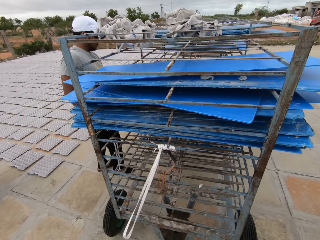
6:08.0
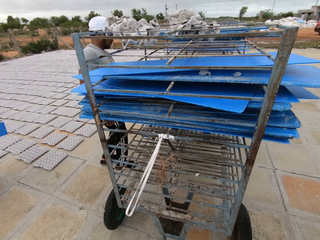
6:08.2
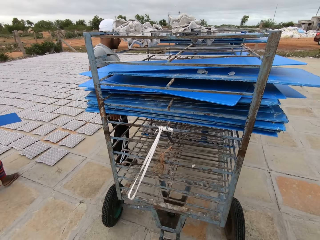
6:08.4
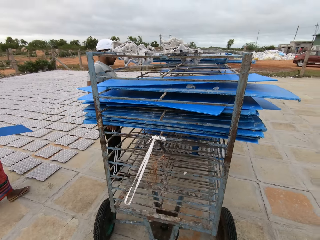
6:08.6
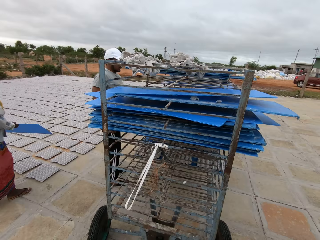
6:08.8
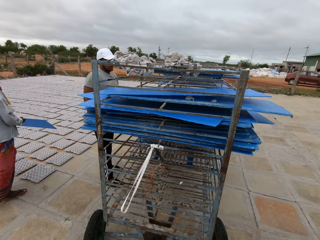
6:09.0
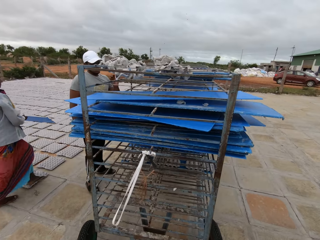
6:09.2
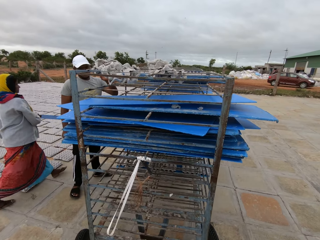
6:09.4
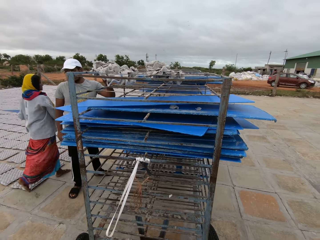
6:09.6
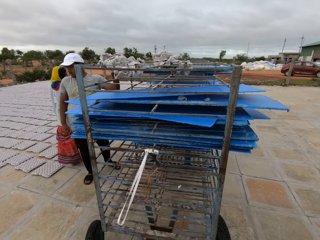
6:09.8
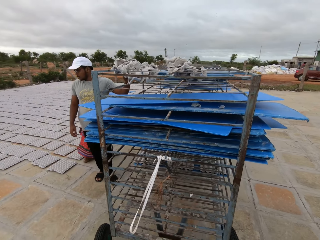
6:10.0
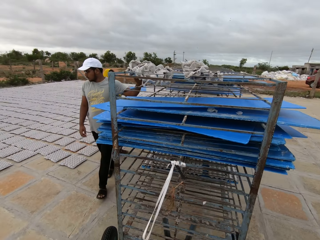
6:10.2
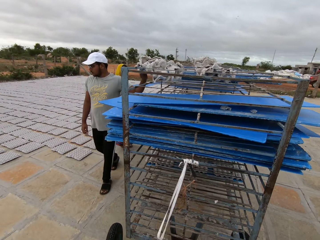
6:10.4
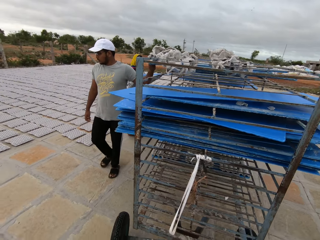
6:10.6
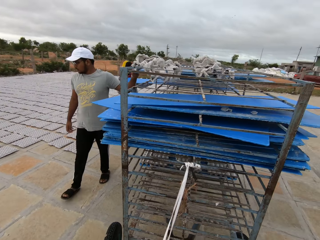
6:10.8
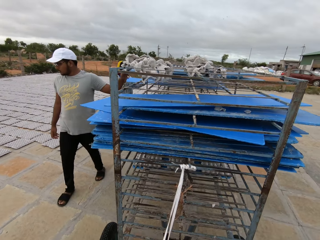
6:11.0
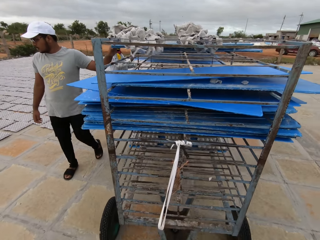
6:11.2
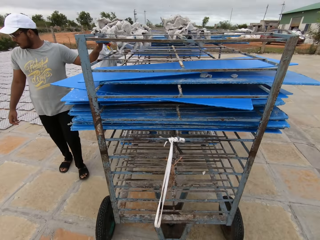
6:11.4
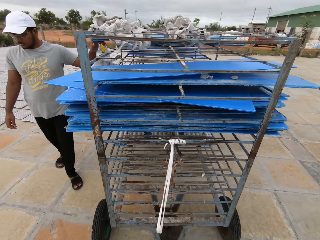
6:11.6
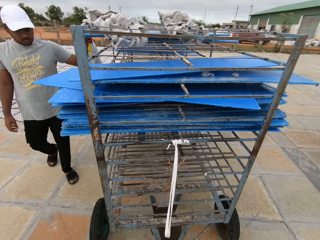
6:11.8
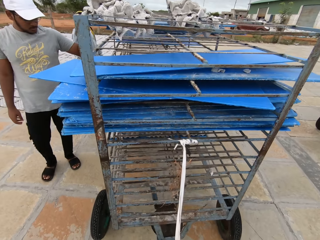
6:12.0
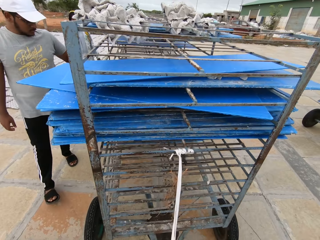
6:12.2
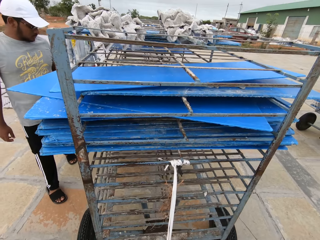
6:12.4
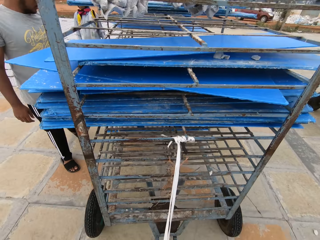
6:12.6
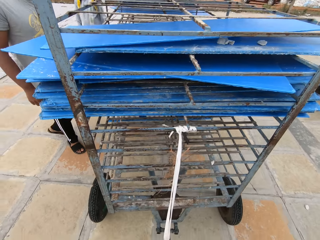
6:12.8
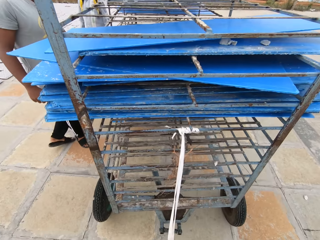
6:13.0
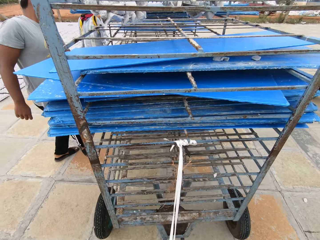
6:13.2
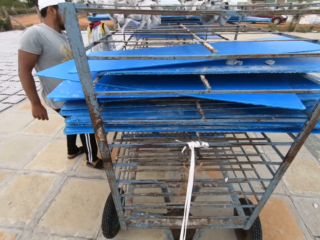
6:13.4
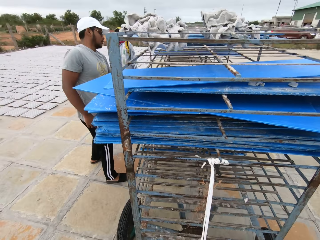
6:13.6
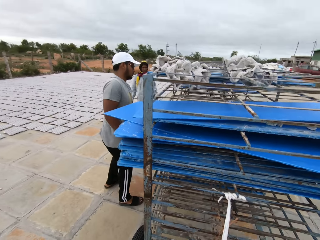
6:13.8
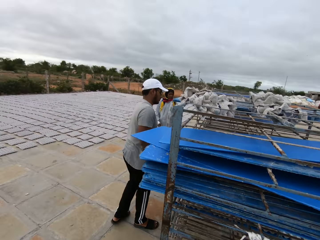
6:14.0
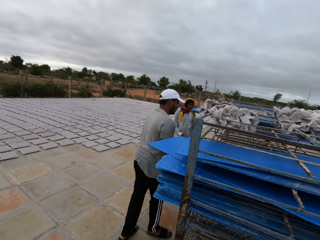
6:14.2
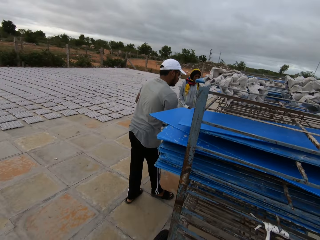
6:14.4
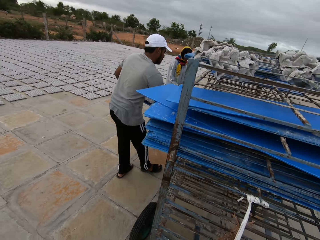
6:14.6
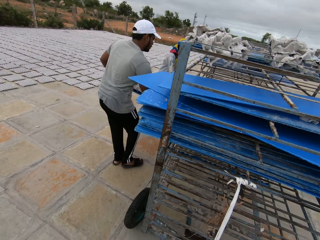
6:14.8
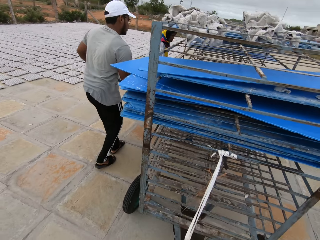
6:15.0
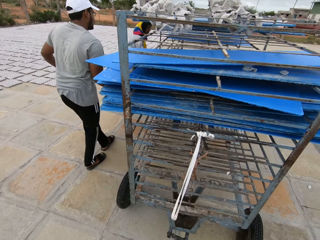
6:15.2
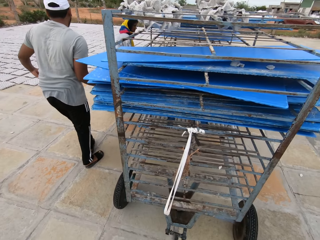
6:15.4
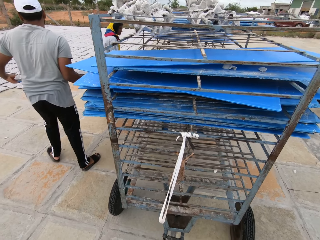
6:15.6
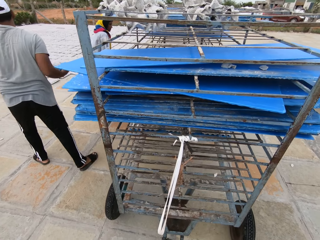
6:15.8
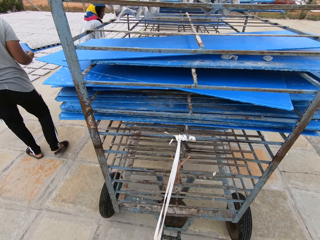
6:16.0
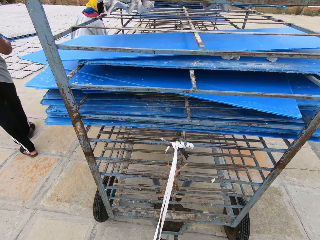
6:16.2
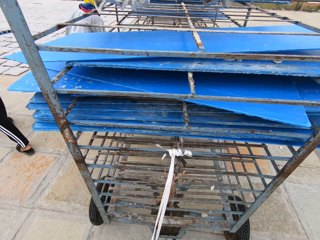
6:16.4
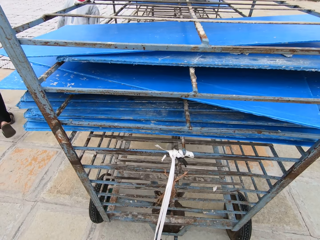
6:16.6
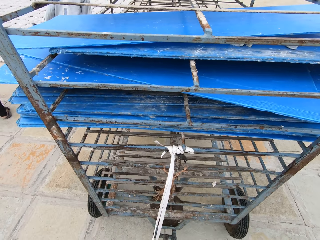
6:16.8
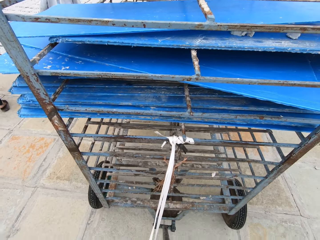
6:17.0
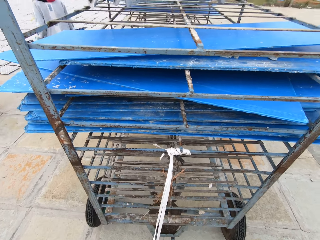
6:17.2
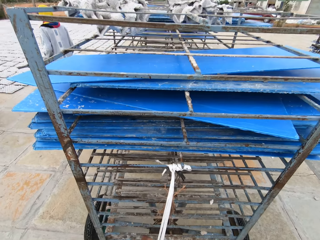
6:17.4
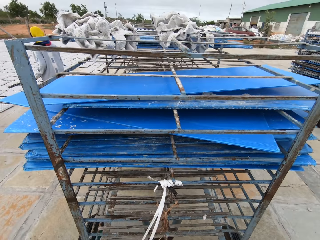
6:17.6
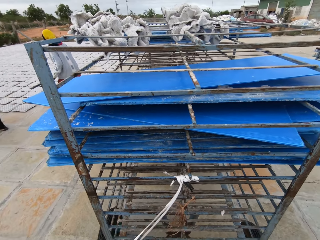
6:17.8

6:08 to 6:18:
The camera wearer pulls the rack with his hands. A man places his left hand on the rack. A woman places the plastic board on the rack with her hands. Another man pushes the trolley. The first man picks up a plastic board with egg crates from the rack with his hands. The other man carries a tray of paver blocks.

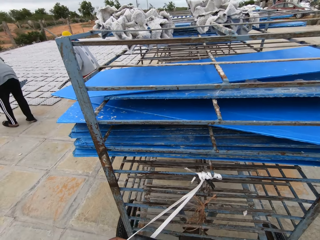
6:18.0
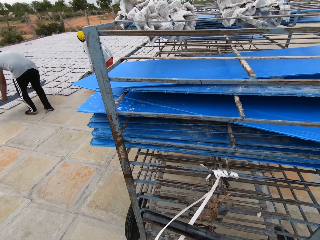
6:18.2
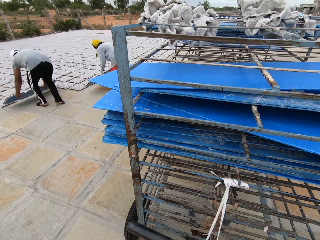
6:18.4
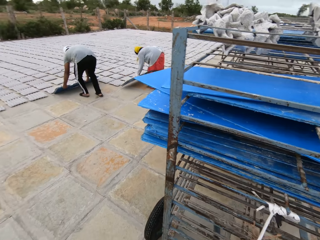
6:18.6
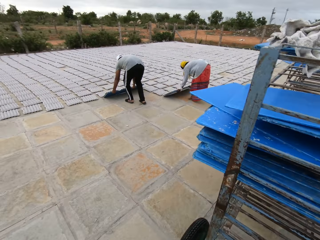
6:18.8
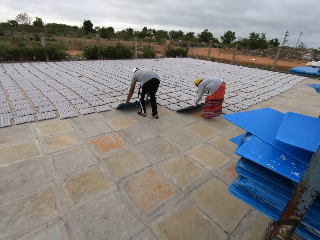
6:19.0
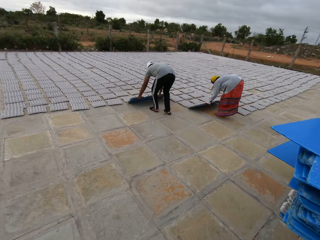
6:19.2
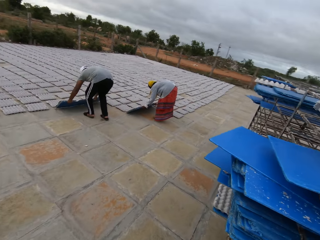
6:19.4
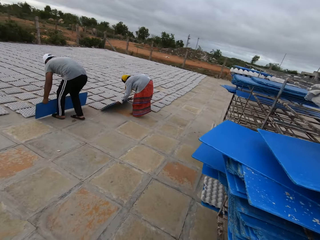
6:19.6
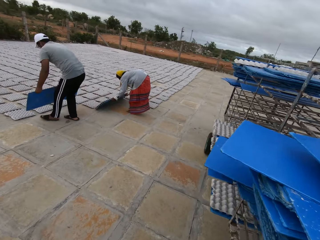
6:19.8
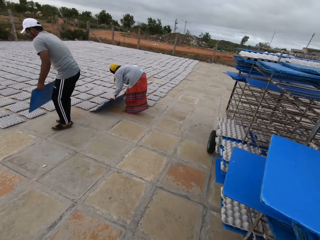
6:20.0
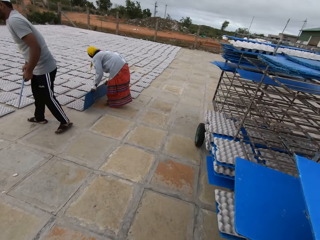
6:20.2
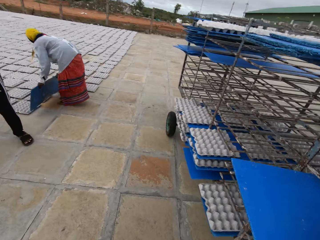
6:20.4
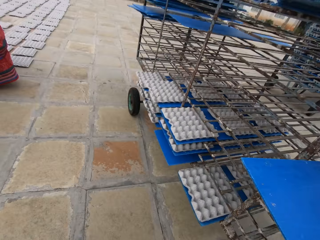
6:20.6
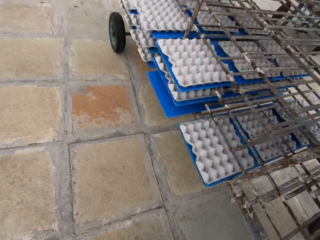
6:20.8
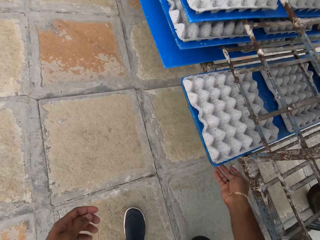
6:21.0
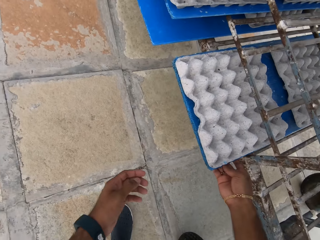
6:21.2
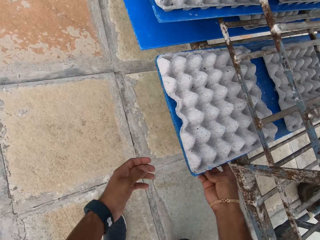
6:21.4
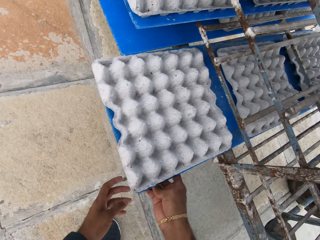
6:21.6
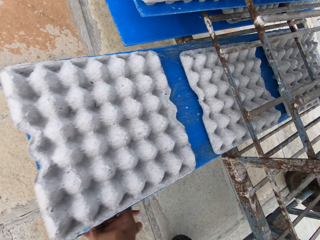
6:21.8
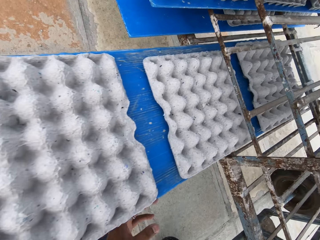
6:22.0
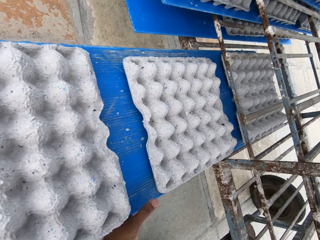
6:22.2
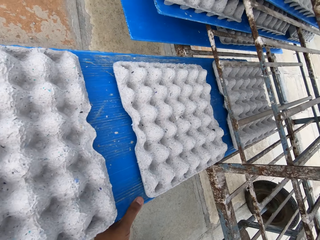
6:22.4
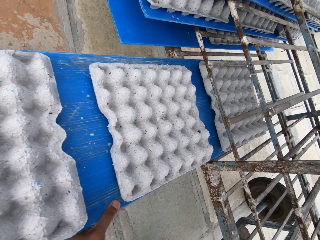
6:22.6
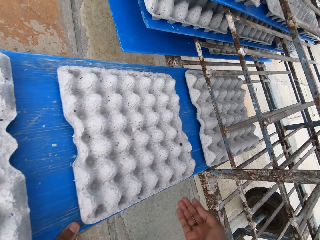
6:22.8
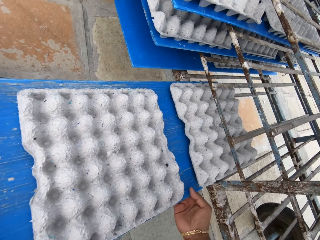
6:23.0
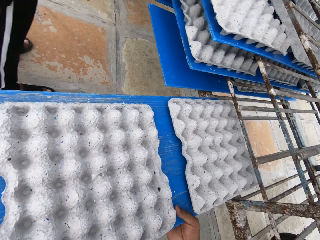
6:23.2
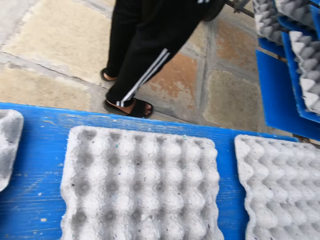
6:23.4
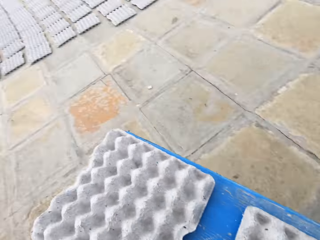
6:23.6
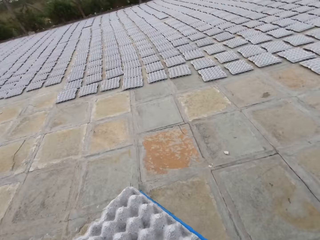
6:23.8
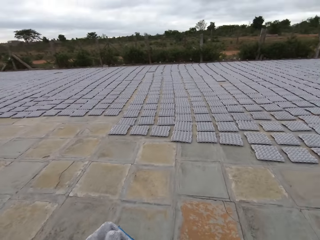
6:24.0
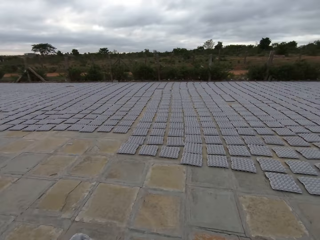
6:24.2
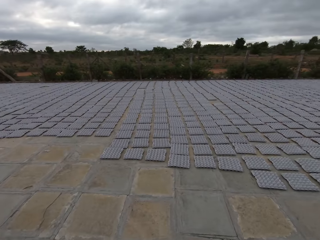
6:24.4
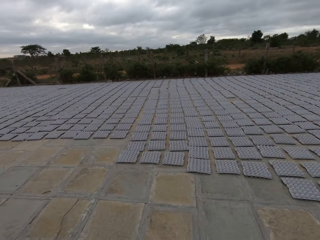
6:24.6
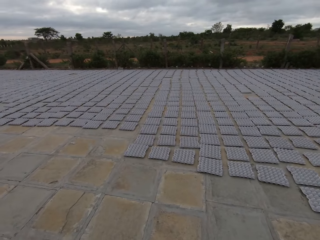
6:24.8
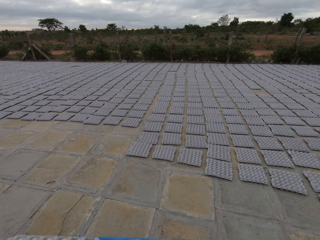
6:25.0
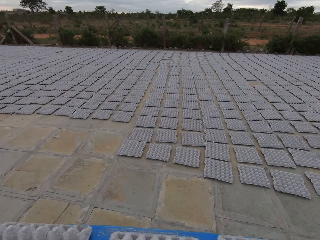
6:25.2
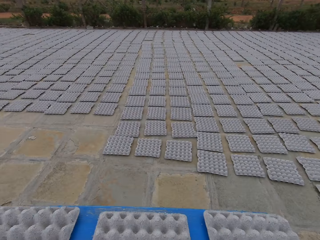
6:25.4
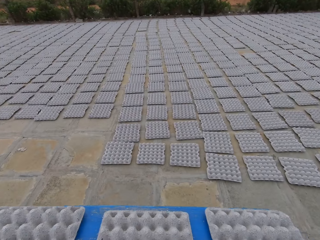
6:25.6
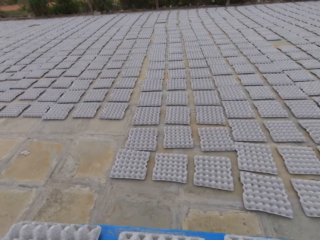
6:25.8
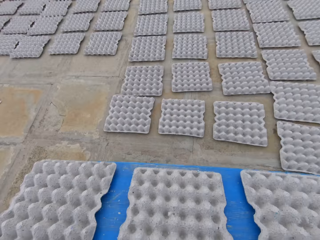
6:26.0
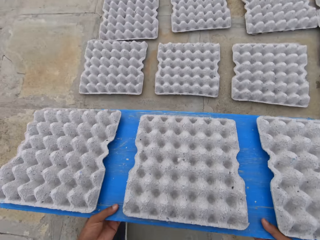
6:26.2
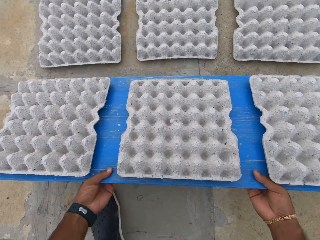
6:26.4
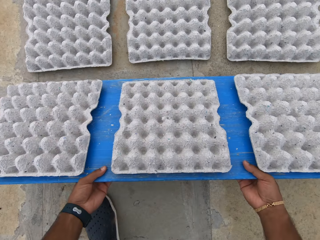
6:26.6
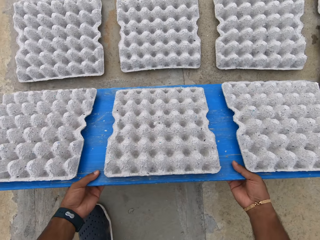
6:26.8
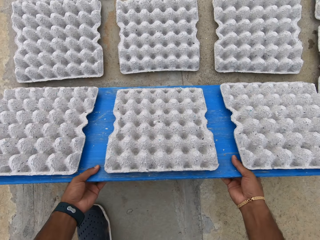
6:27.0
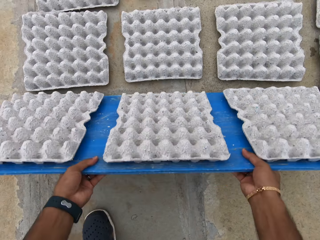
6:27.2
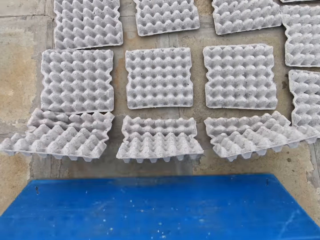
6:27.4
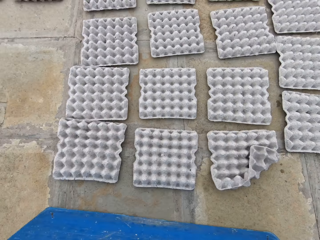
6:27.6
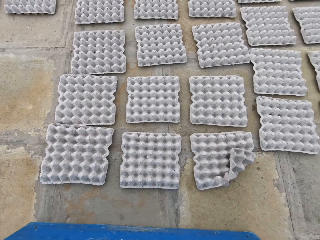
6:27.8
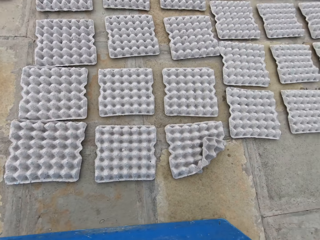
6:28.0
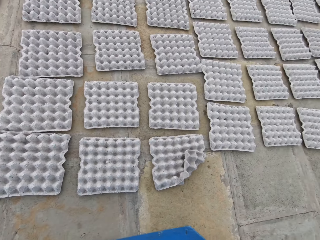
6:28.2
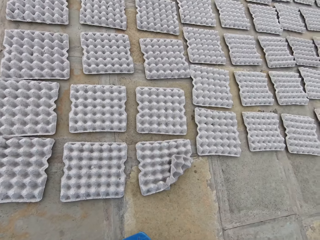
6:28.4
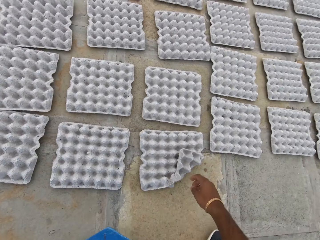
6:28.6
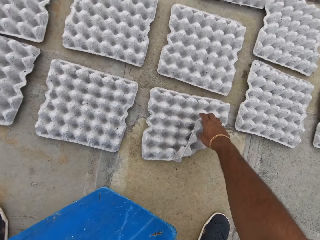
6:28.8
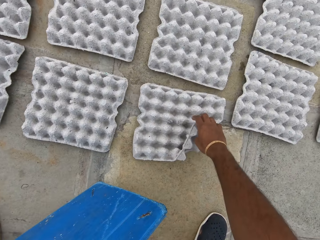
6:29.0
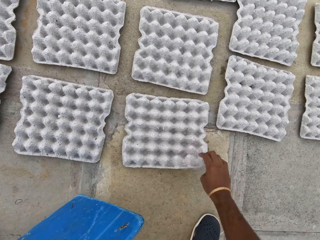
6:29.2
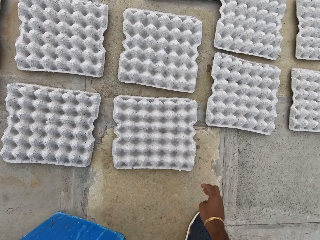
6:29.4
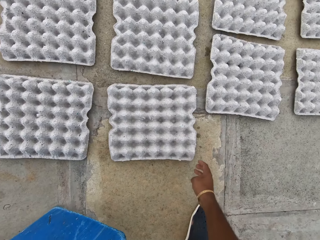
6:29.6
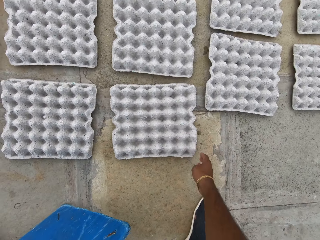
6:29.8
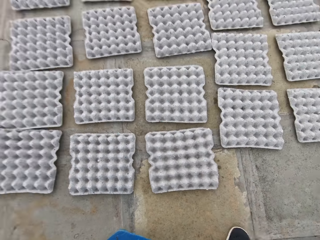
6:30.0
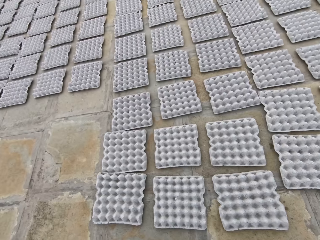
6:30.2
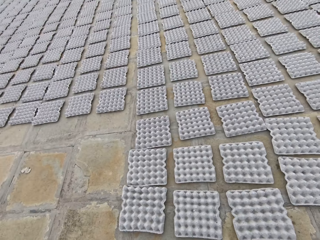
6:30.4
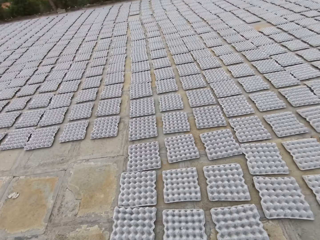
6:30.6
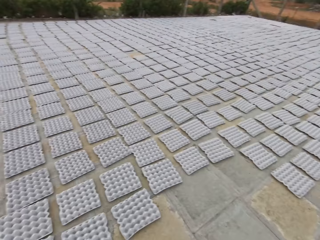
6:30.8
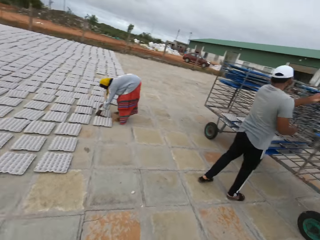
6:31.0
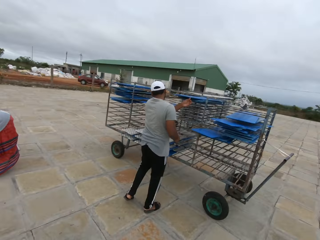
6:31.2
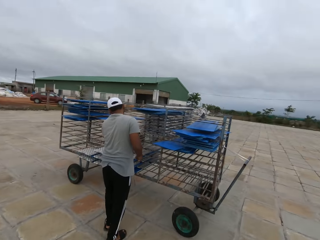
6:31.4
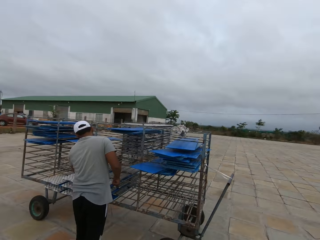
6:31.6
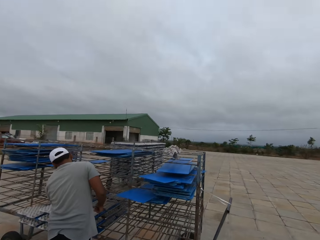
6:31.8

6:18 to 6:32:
The woman drops the egg crates on a plastic board in her hands on the ground. The man drops the egg crates on the plastic board in his hands on the ground. The camera wearer picks up a plastic board or tray with egg crates or paver blocks from the rack with his hands. He pulls the tray of paver blocks from the shelf. He carries the paver blocks on the tray. He drops the egg crates on the plastic board in his hands on the ground. He adjusts an egg crate or paver block on the ground with his left hand.
